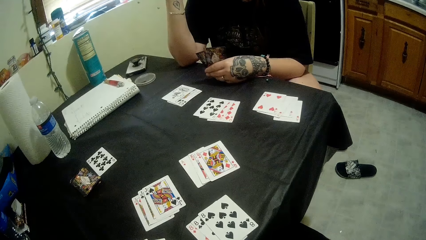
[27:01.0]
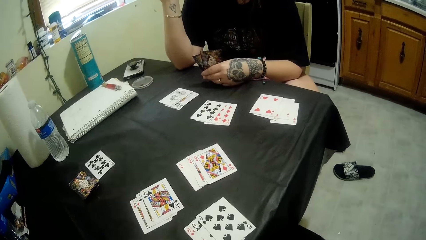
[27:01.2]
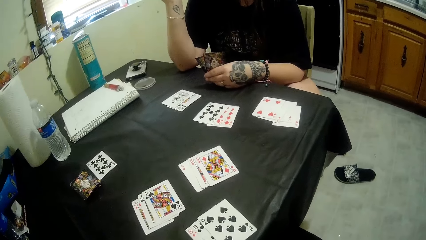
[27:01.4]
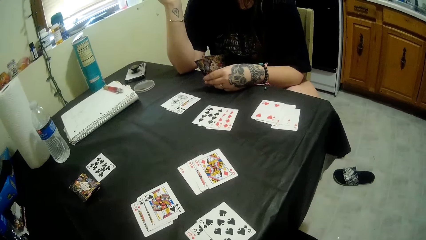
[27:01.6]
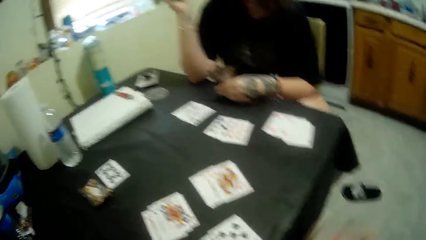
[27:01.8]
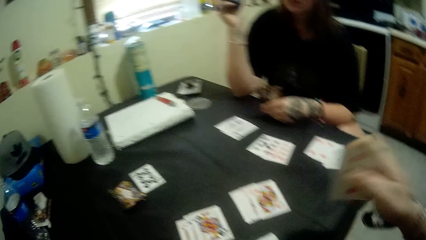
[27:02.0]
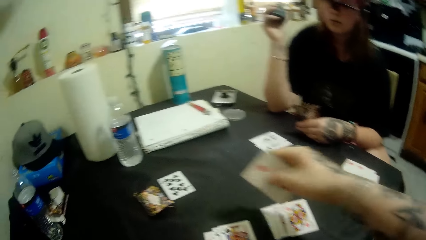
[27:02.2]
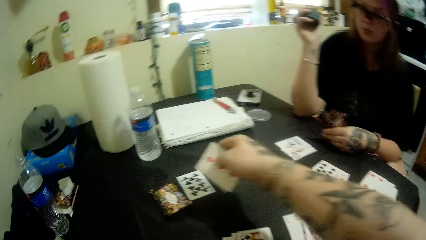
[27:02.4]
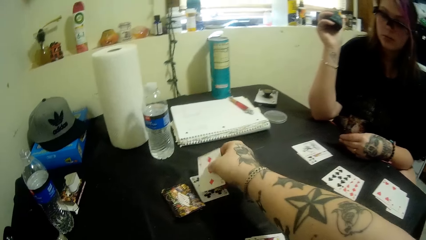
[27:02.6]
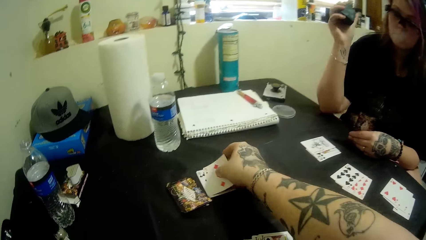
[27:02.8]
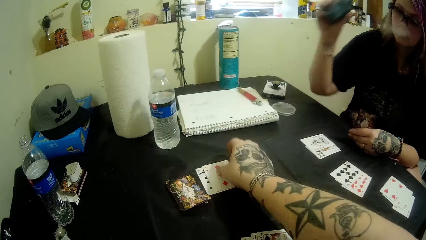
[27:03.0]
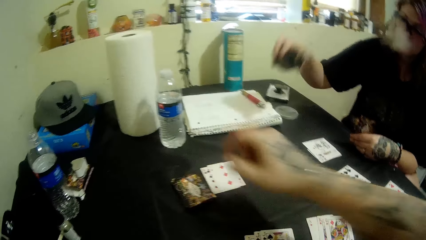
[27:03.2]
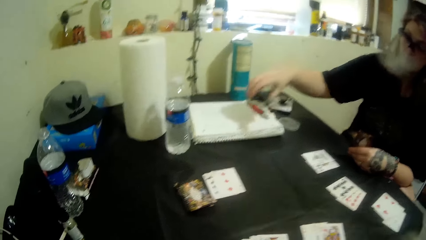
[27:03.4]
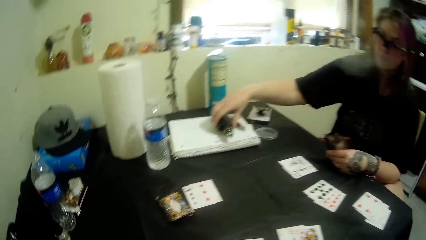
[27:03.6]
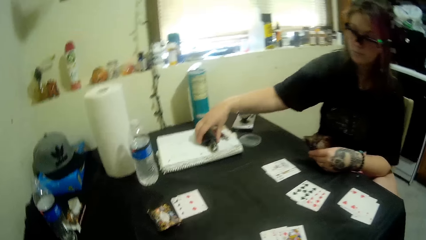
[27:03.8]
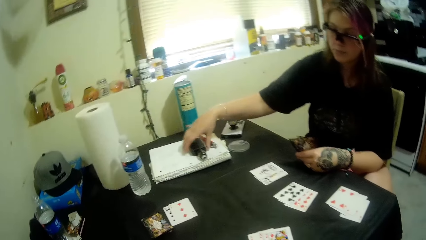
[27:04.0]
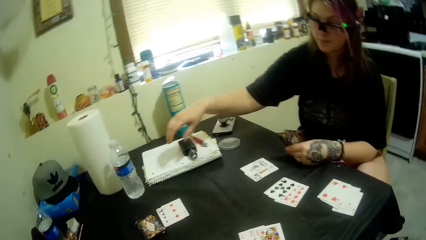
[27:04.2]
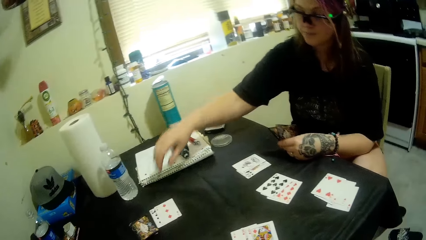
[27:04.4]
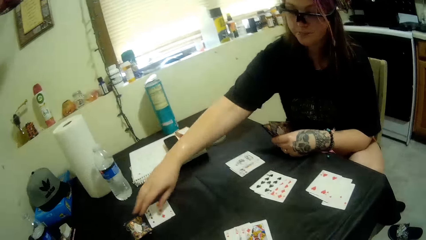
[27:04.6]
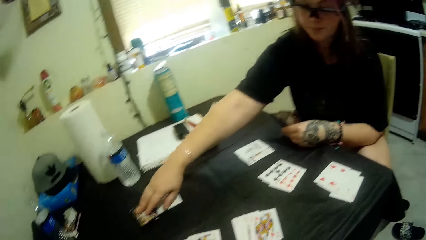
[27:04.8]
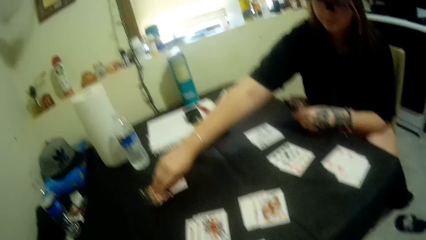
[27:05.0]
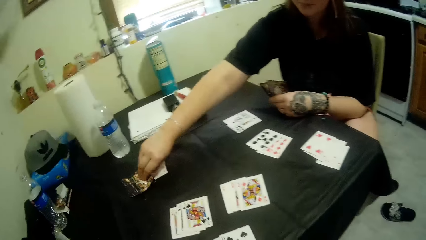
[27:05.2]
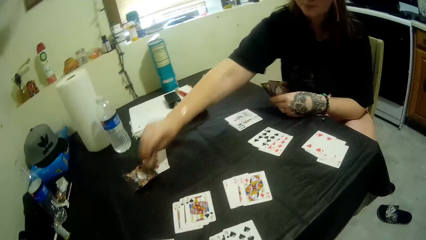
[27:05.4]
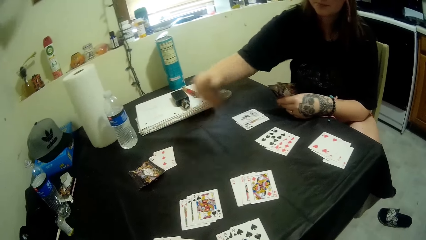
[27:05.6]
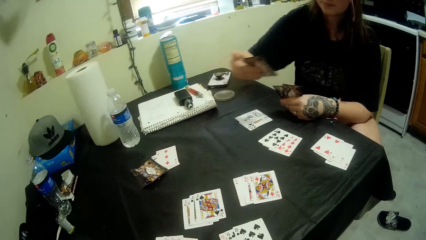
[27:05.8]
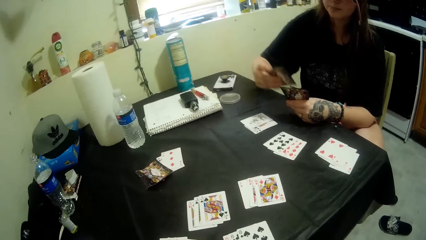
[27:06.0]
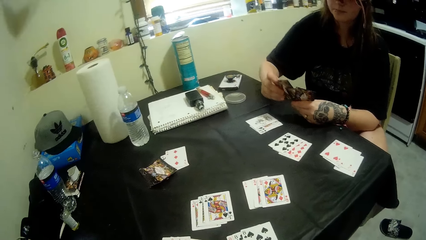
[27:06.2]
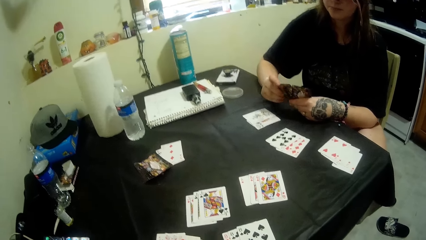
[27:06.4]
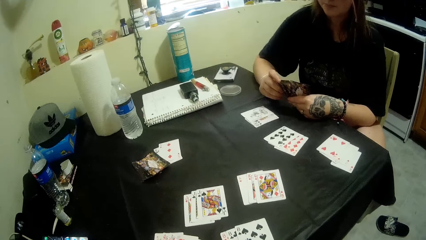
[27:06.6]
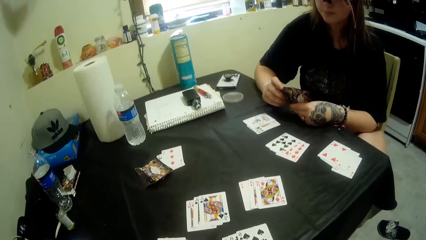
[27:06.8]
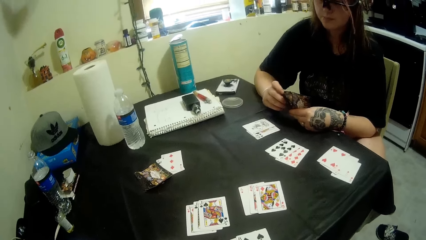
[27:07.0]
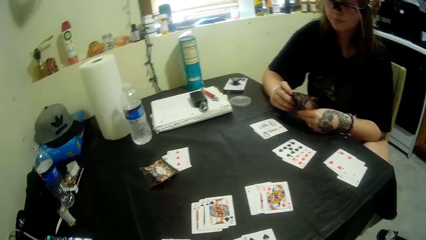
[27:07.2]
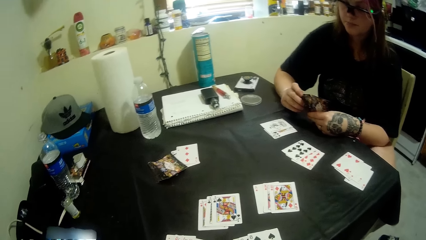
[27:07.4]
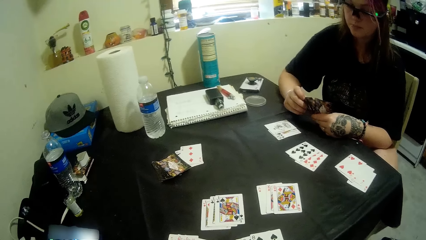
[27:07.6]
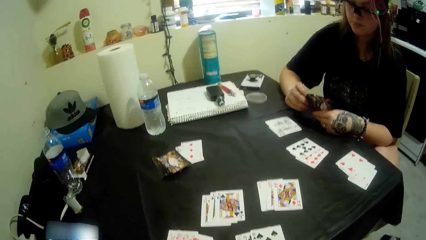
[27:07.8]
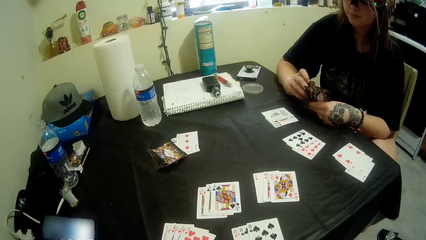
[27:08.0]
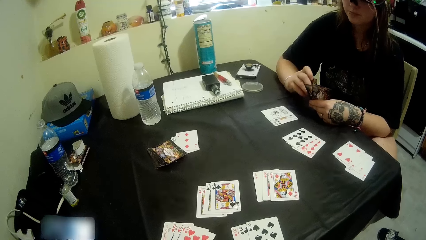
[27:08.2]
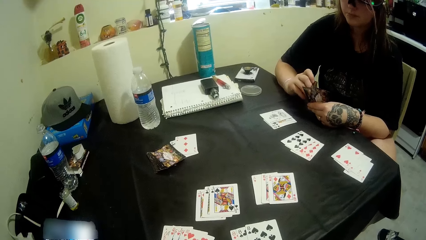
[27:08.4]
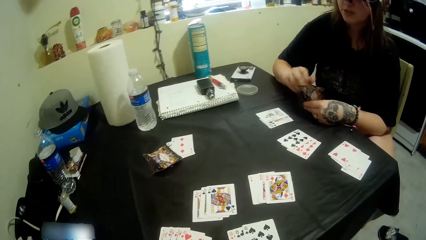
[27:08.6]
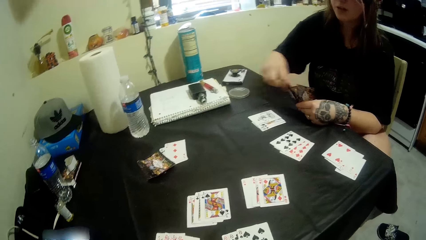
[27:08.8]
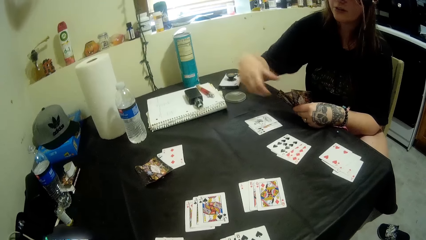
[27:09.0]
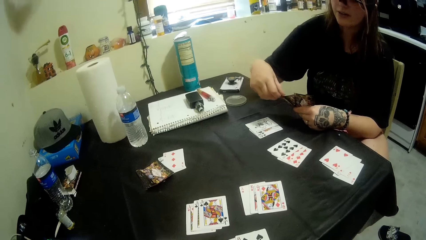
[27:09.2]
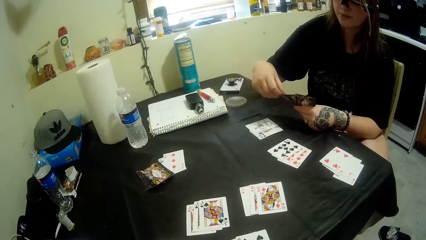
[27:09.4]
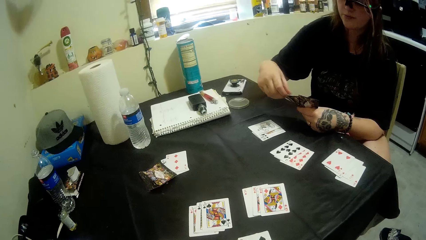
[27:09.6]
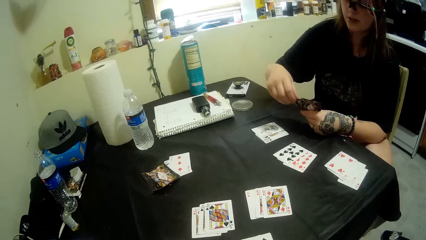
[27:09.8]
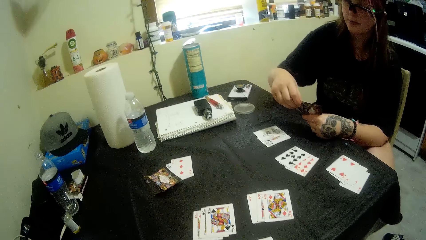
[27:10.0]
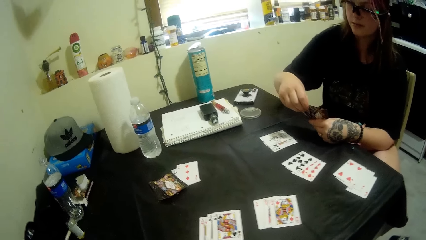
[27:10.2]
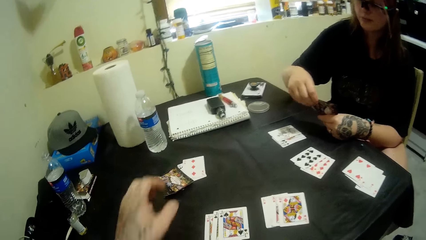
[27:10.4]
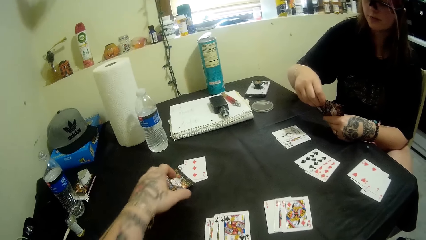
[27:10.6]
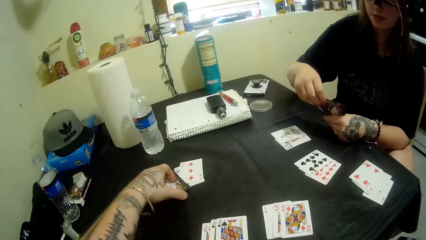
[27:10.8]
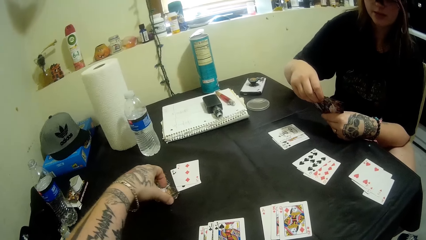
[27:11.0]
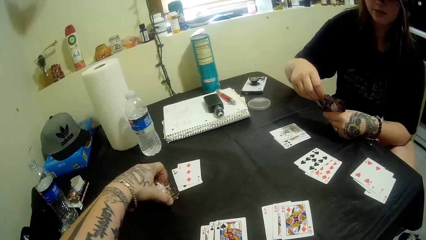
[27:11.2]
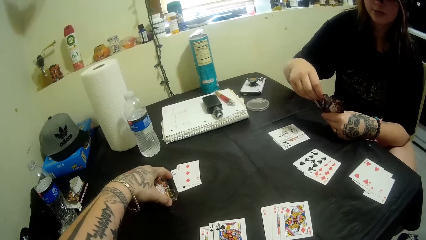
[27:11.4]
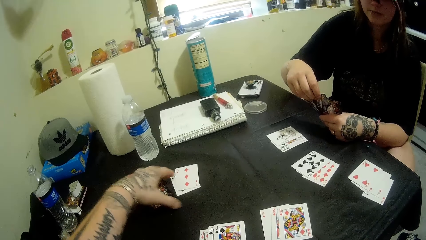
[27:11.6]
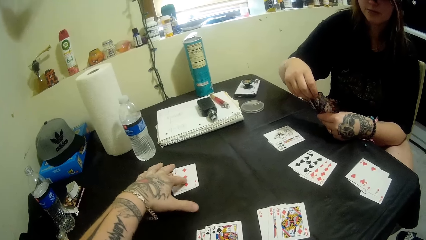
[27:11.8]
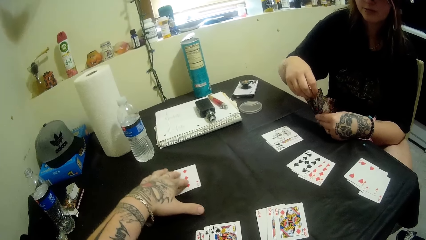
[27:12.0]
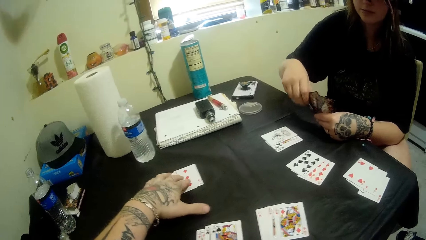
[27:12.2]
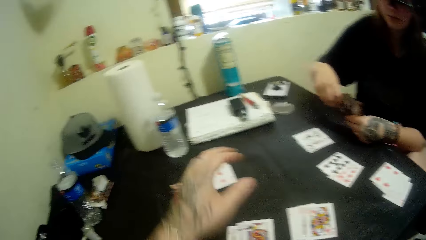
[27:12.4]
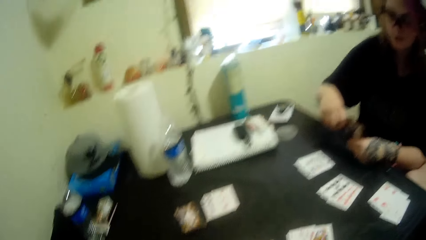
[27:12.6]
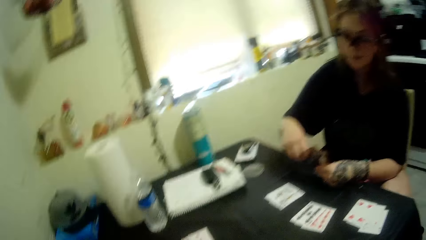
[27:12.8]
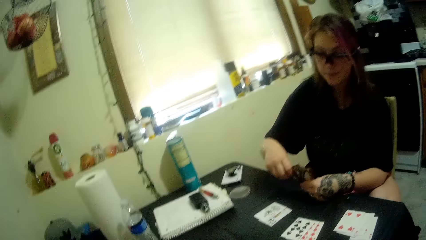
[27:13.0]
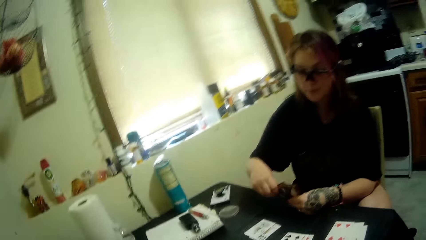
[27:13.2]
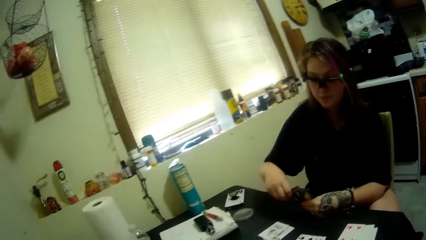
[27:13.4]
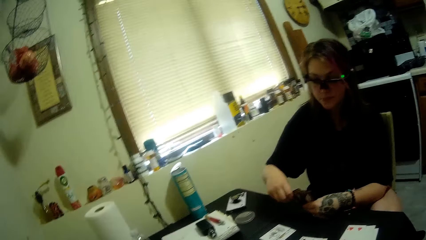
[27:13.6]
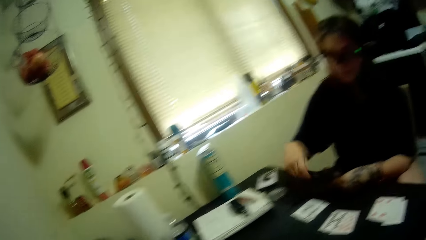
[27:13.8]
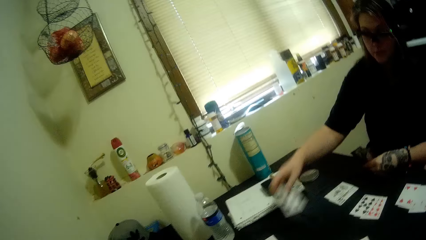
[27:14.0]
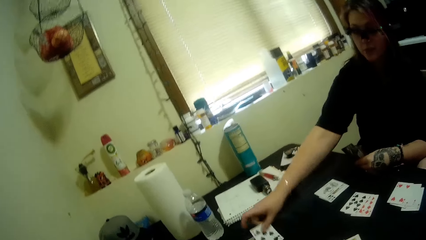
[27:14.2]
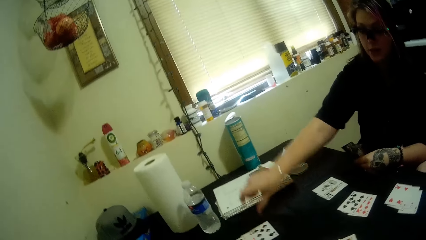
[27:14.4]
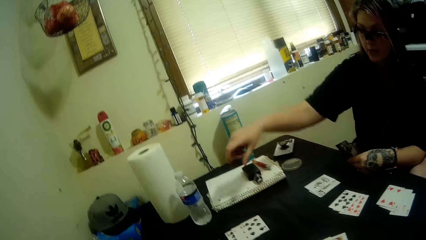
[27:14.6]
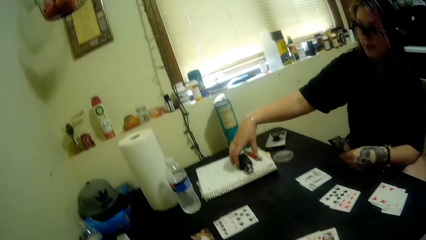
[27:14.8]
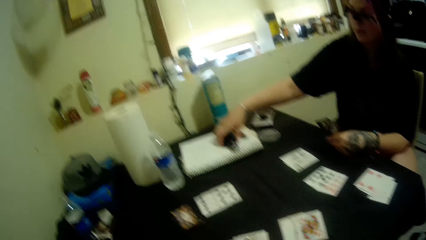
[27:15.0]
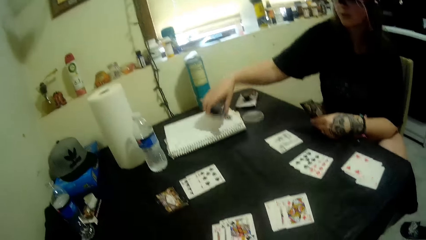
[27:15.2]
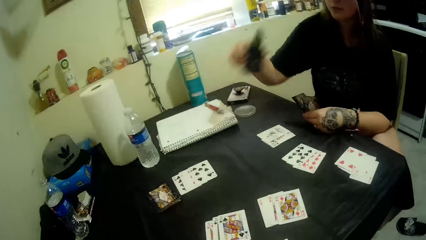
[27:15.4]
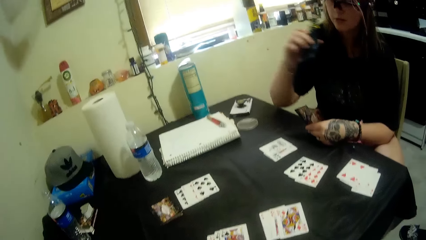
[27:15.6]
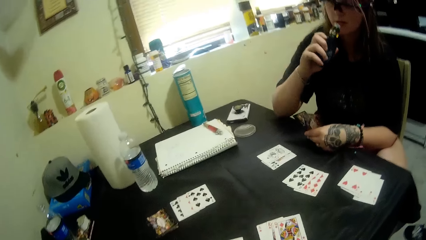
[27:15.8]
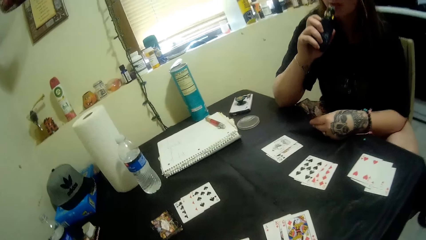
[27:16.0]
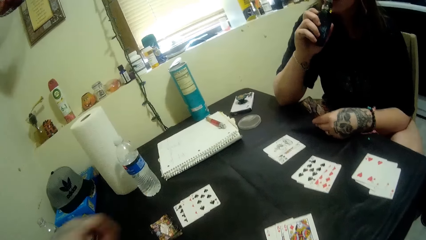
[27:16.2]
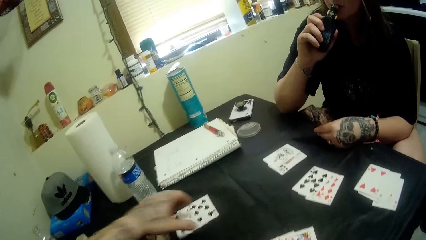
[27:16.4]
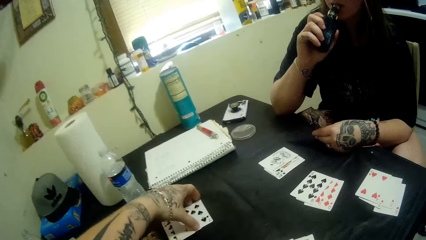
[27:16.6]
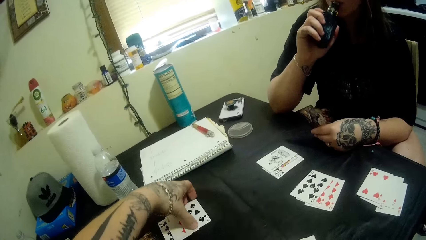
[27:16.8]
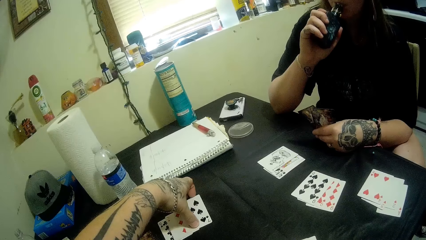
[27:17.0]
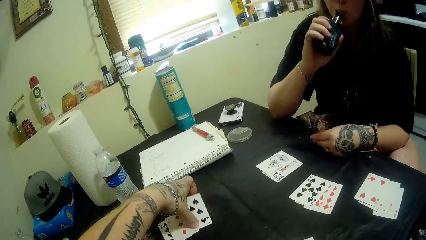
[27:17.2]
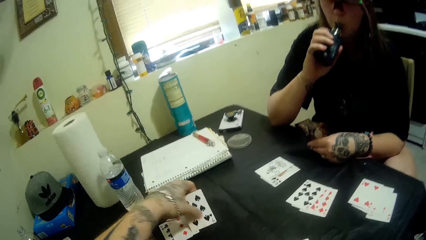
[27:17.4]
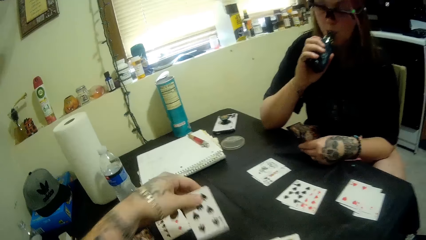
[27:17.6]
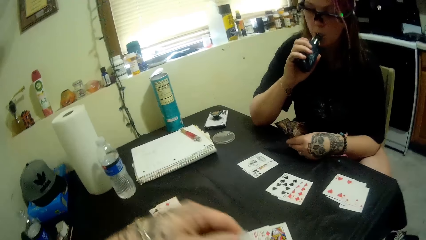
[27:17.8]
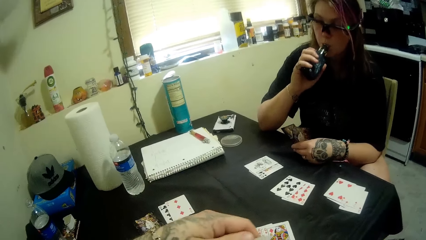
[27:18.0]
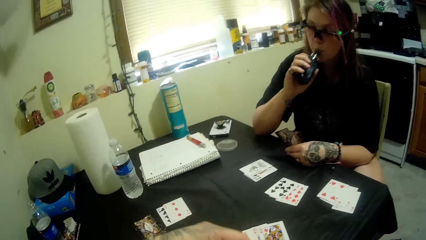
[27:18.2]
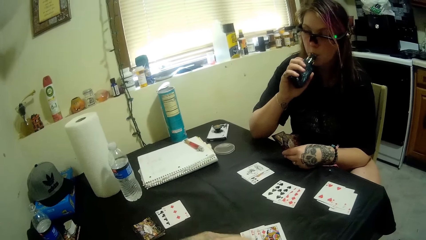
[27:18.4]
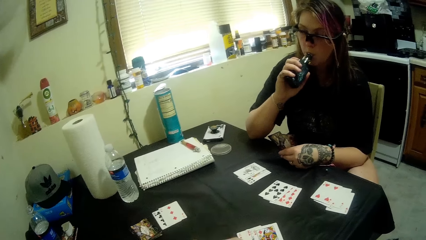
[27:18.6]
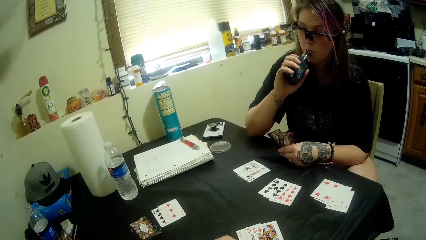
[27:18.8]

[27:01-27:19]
A man plays cards. The camera wearer plays a card and puts the flask aside. They pick a card. A woman picks a card from the stacked cards on the table. The camera wearer arranges the cards on the table. The man touches the cards. The woman plays a card. The camera wearer plays cards and takes something. The woman siphons the shisha. The camera wearer smokes something and takes the poker card on the table.
